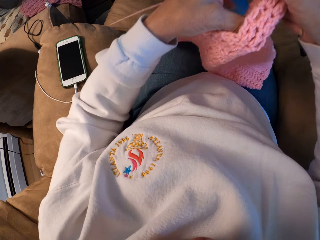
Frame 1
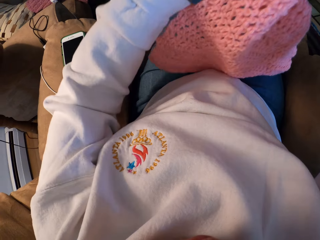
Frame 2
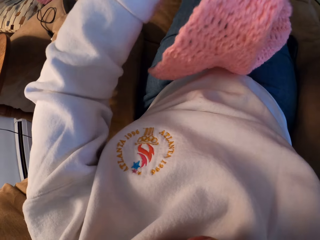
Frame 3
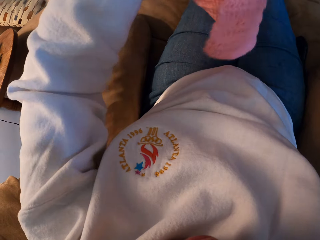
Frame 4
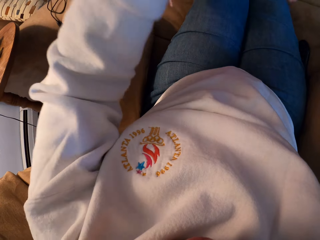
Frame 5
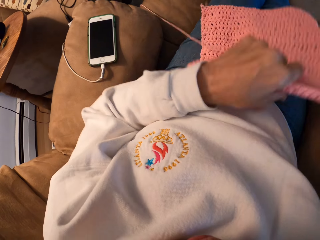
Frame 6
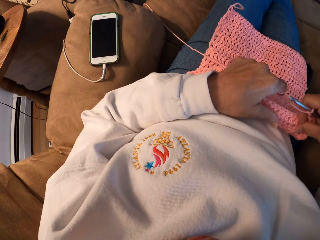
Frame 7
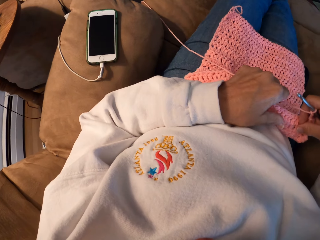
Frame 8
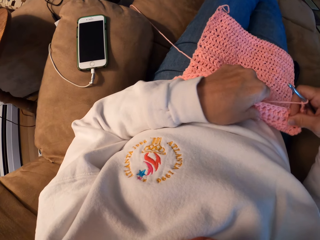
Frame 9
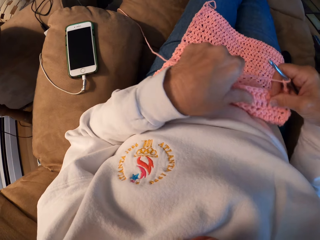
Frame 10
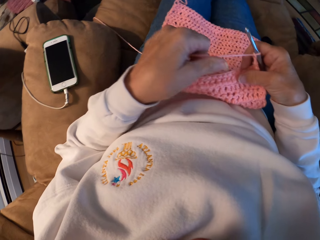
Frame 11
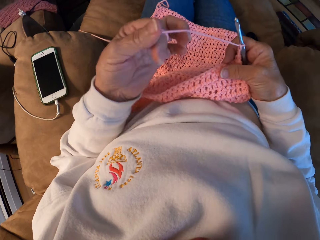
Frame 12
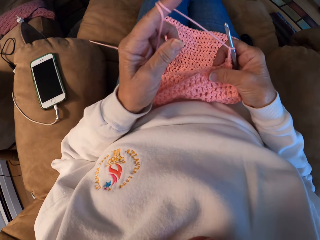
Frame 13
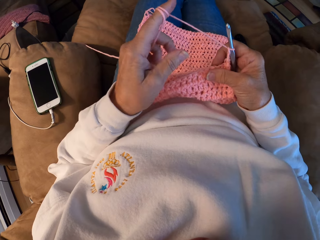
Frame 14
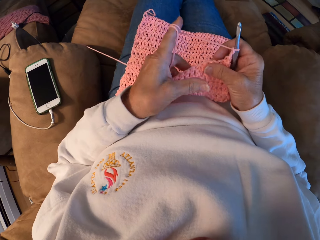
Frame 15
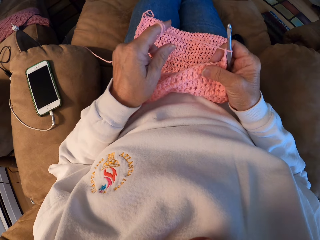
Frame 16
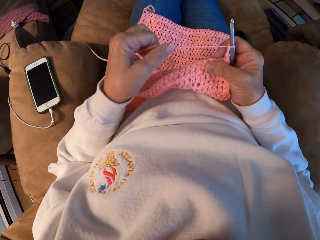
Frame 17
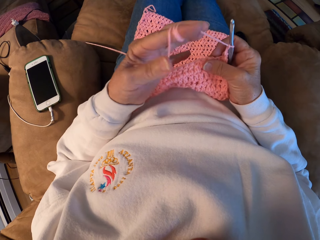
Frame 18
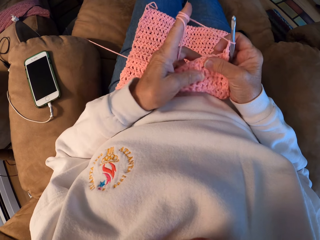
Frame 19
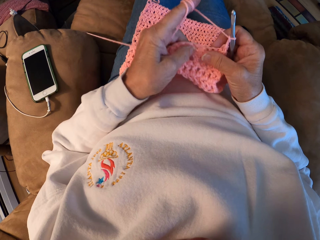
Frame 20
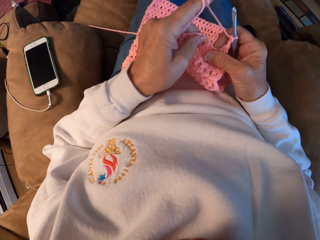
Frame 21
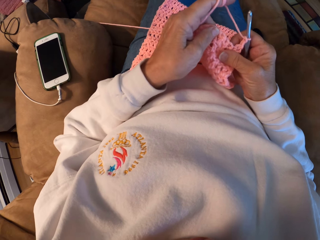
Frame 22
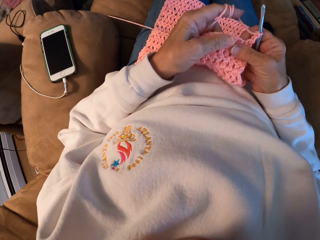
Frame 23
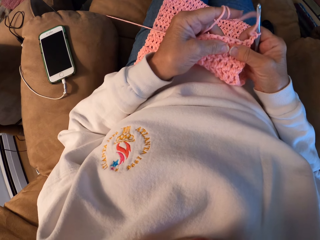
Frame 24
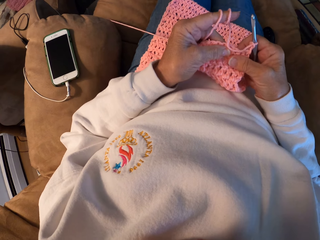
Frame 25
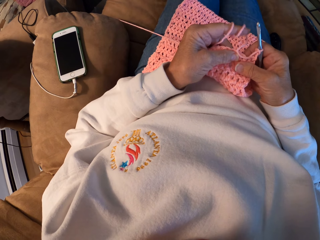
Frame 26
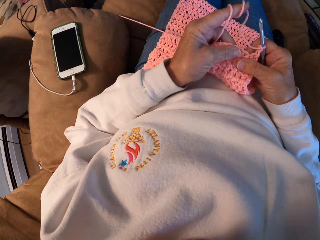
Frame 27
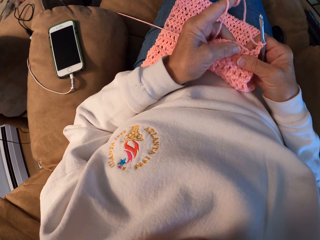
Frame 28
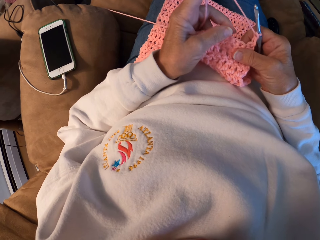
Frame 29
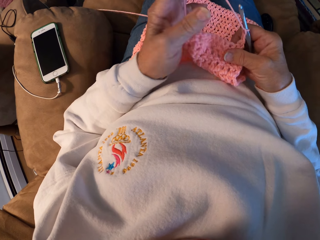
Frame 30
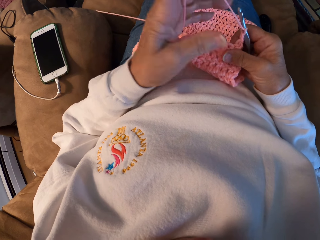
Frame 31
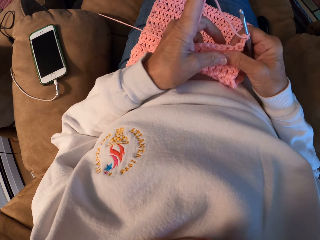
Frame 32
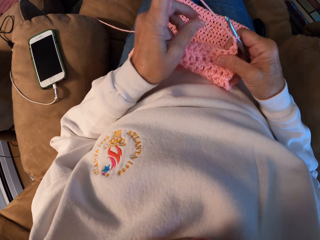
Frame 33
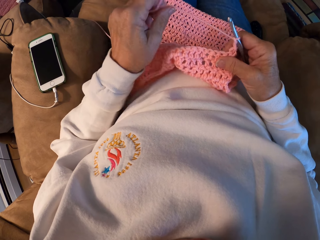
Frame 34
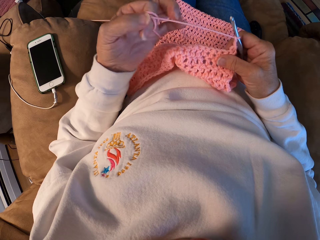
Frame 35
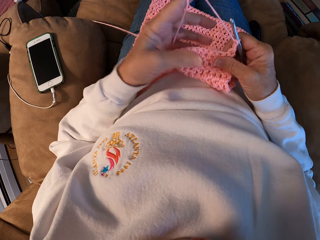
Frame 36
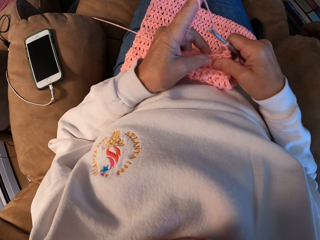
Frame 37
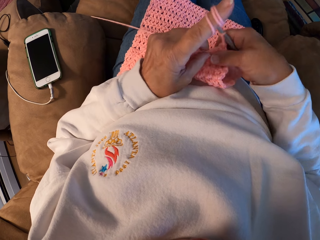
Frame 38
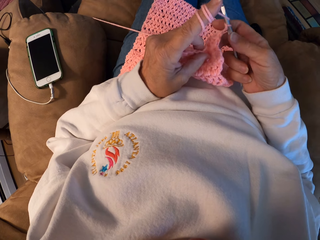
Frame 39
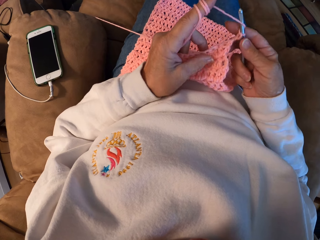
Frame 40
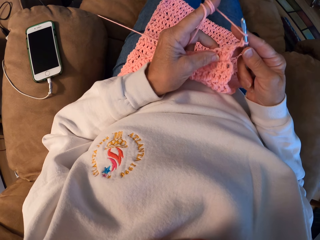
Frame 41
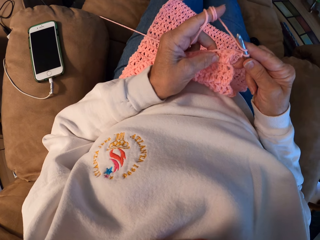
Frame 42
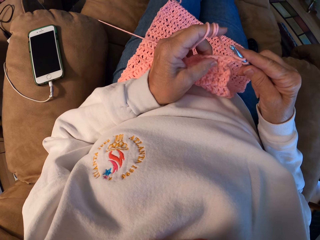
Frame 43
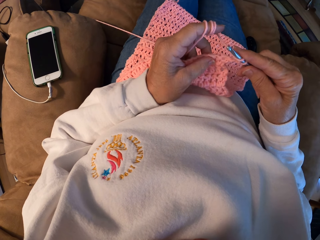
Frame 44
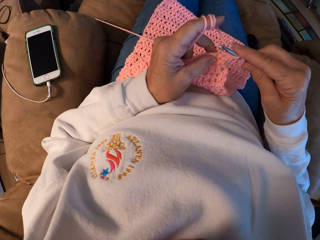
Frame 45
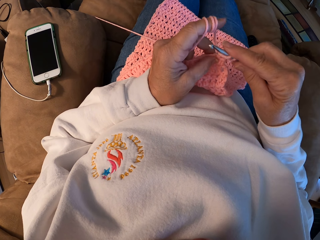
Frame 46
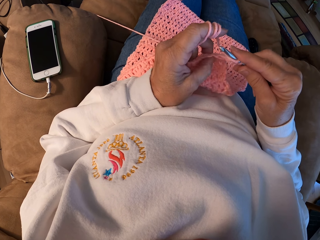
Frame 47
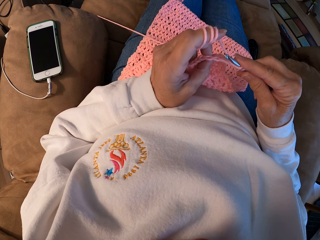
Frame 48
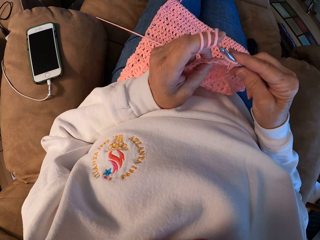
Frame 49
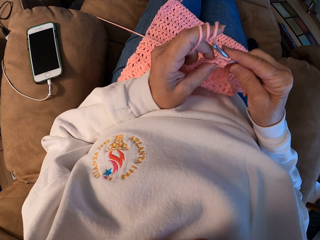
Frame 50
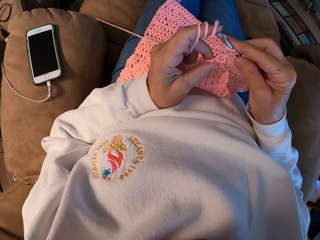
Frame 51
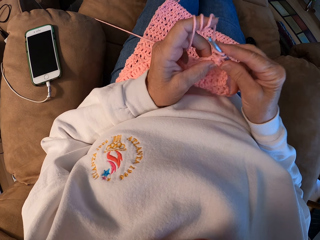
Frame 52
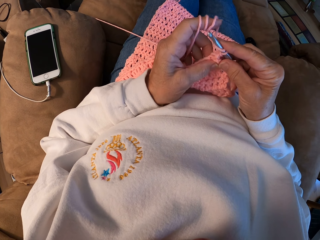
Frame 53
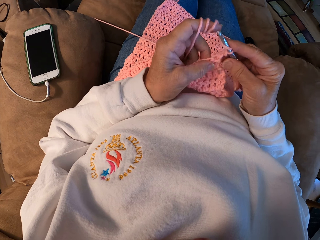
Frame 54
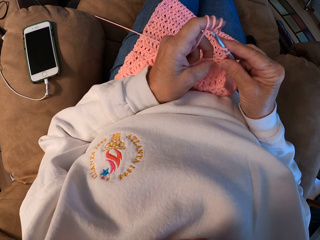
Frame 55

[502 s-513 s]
The camera wearer holds up the sweater fabric. He adjusts the crochet. He holds down the sweater fabric on his lap. He winds the thread or yarn on his finger. He holds the sweater fabric. He winds the thread on his finger. He crochets the yarn with the hook.

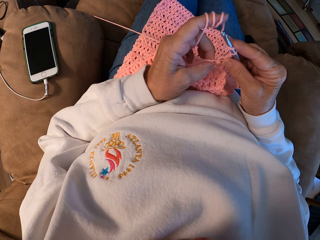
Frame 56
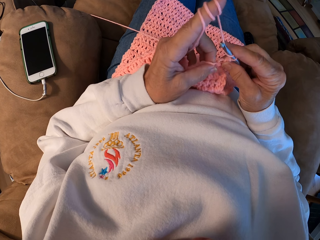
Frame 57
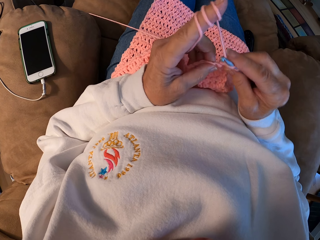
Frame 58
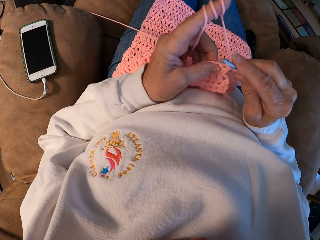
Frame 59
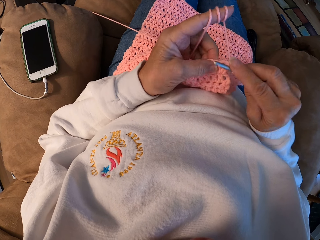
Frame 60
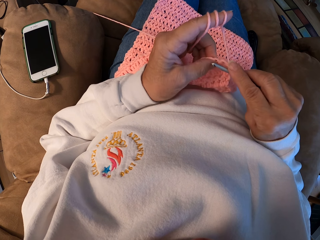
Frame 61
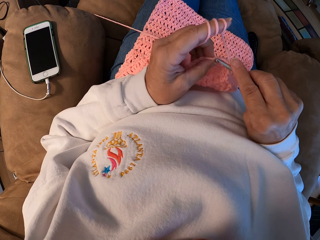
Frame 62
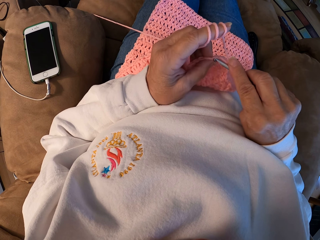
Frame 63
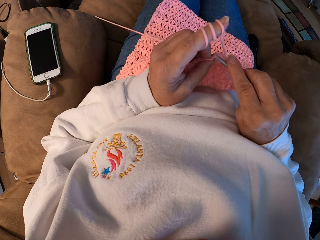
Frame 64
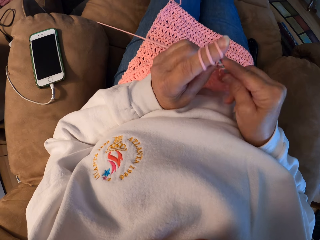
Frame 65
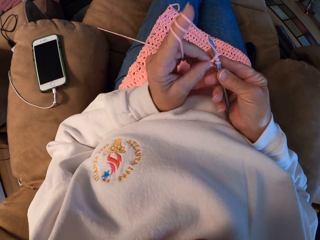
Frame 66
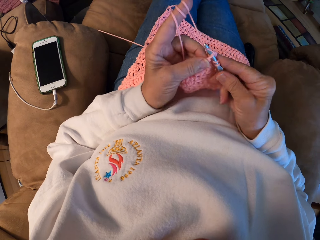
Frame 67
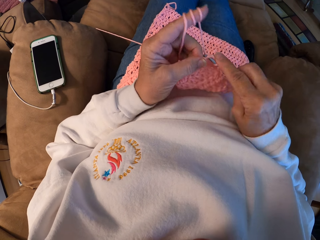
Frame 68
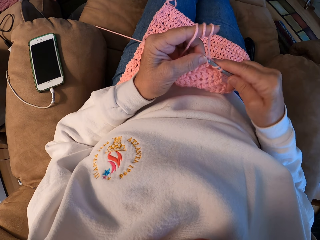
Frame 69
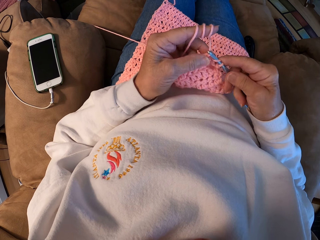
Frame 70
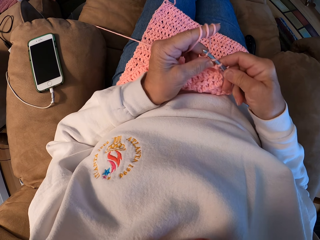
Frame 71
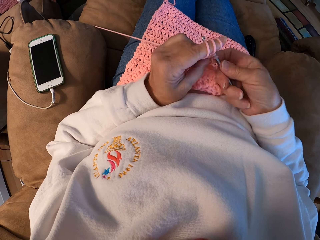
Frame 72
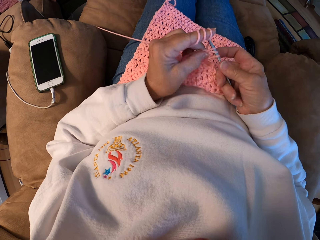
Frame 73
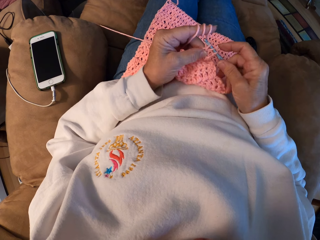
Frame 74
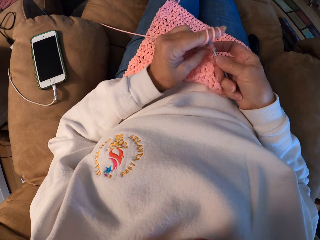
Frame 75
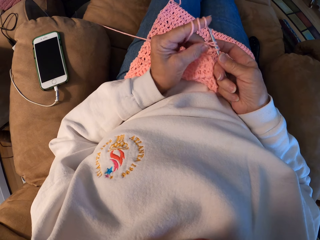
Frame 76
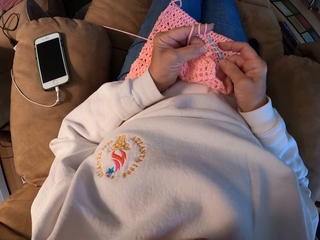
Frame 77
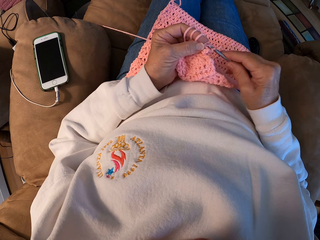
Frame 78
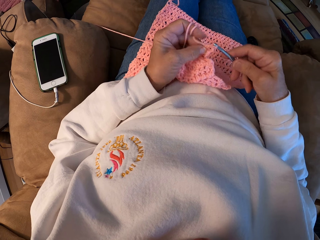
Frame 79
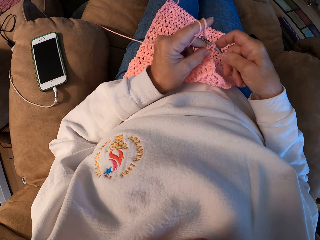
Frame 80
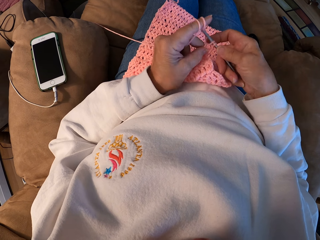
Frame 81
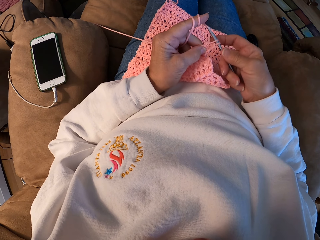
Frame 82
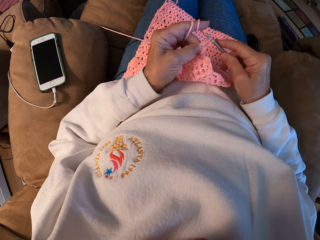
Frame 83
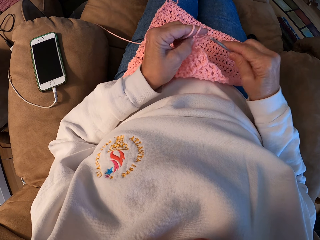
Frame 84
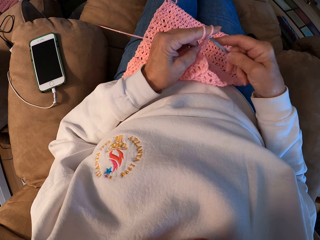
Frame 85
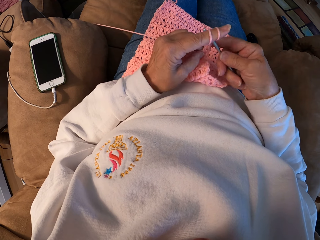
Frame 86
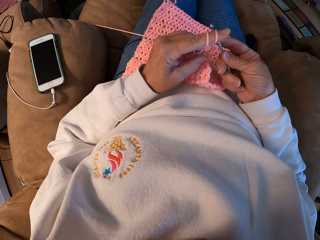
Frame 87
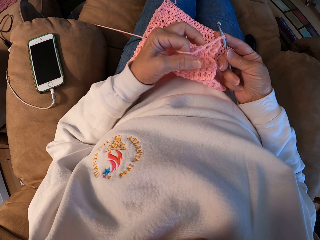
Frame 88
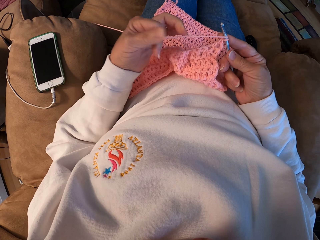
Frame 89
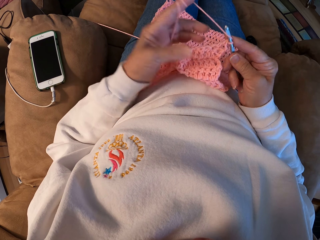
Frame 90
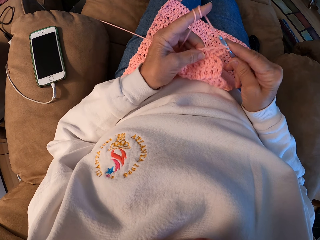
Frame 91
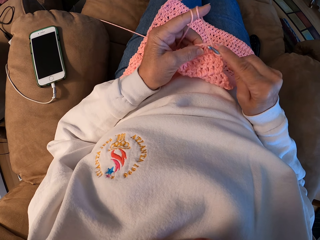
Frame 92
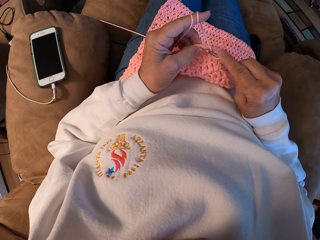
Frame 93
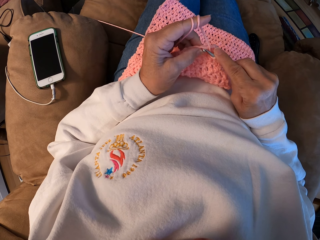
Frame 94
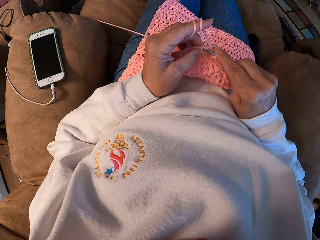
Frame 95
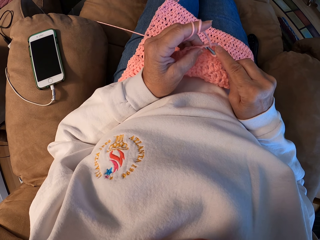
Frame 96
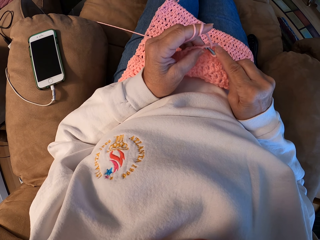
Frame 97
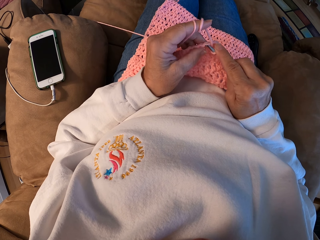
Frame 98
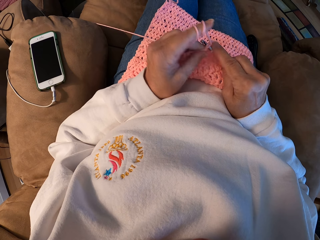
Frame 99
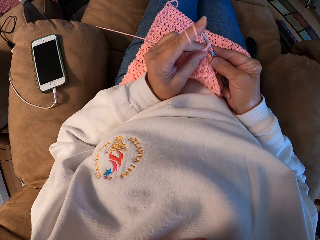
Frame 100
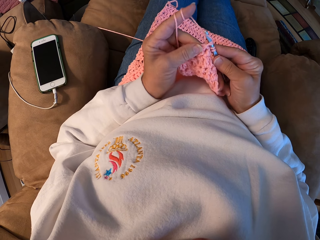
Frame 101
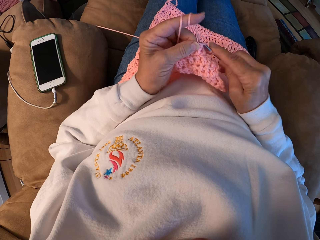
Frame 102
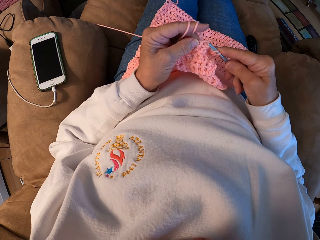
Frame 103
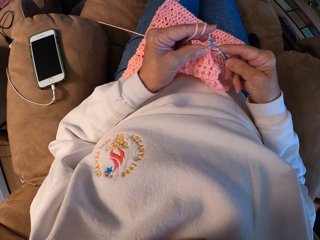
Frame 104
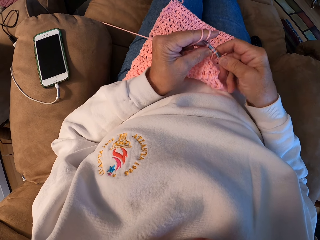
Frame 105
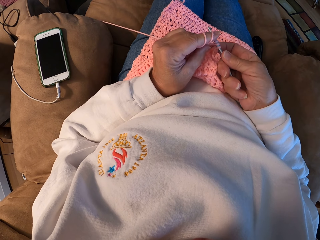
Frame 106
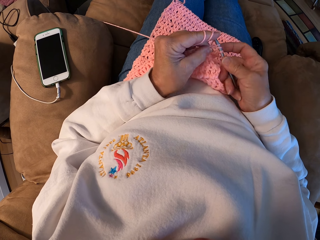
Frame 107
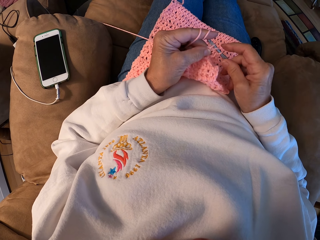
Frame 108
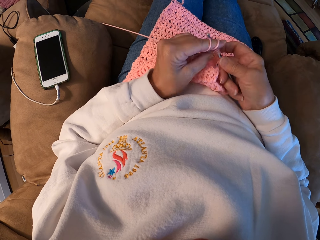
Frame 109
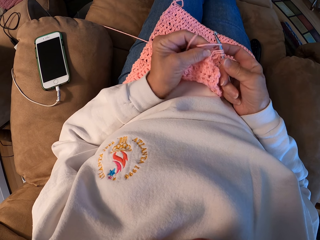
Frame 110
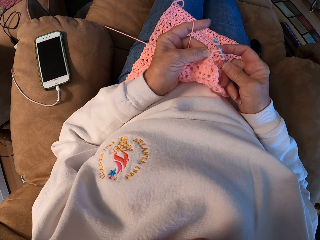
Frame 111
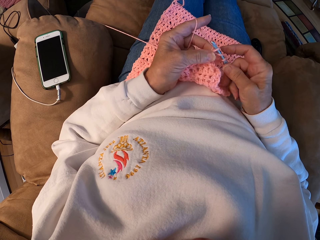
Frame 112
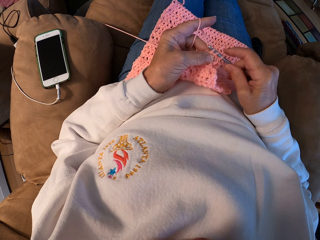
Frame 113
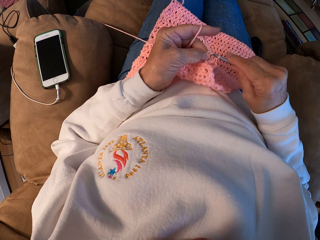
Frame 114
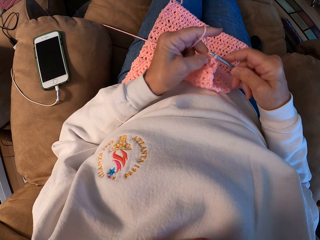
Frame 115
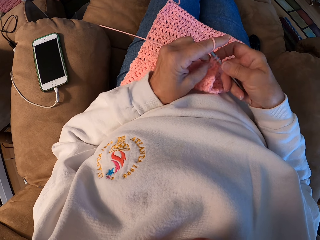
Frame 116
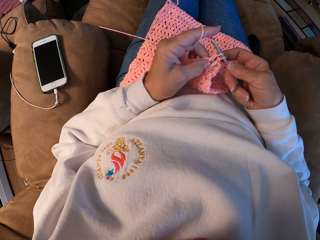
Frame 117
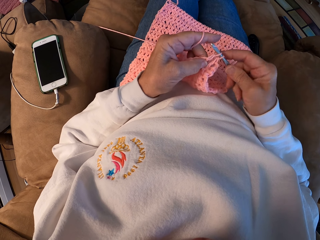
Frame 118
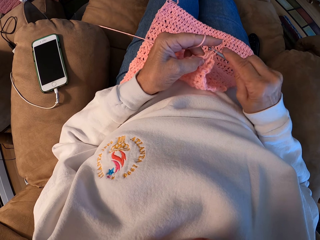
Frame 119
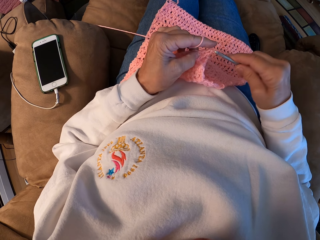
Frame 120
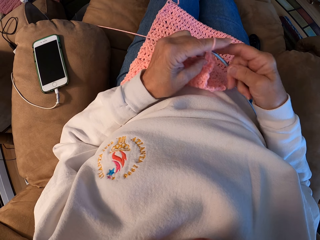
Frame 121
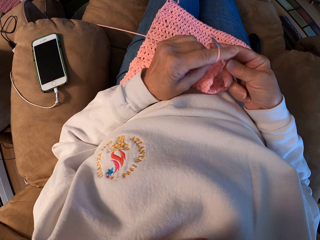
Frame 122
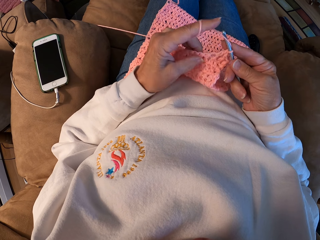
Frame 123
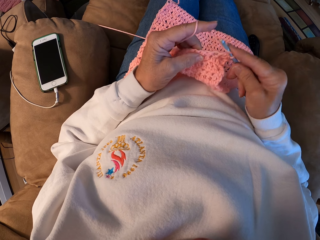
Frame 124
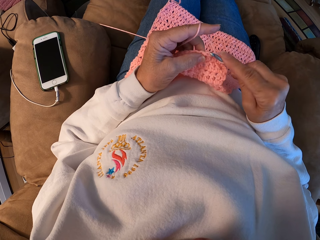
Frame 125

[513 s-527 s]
The camera wearer knits the sweater fabric. He winds the thread on his finger. He knits the sweater fabric.
